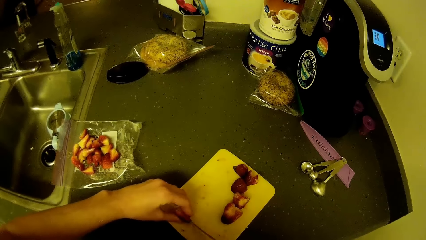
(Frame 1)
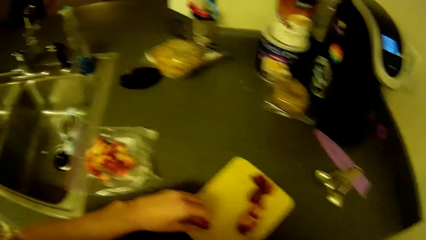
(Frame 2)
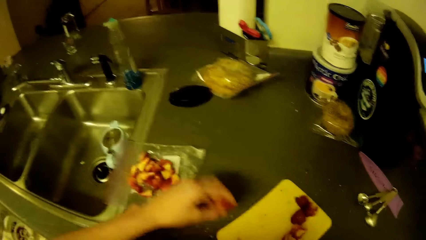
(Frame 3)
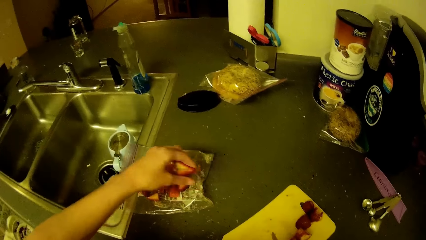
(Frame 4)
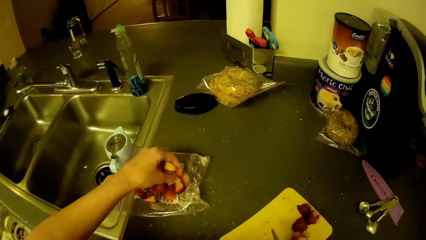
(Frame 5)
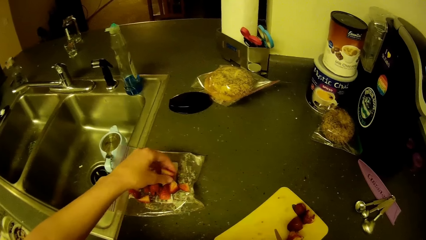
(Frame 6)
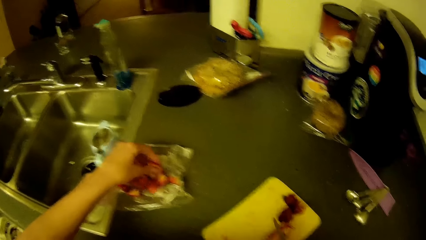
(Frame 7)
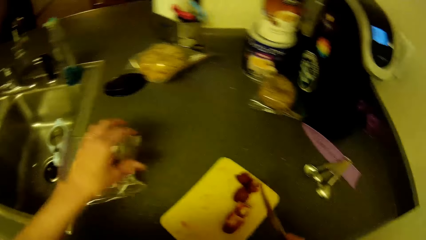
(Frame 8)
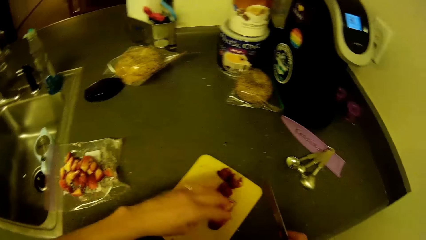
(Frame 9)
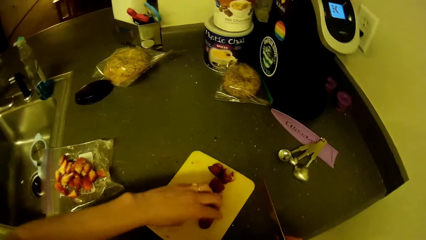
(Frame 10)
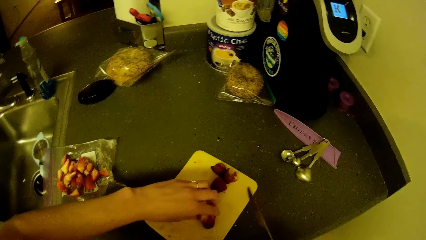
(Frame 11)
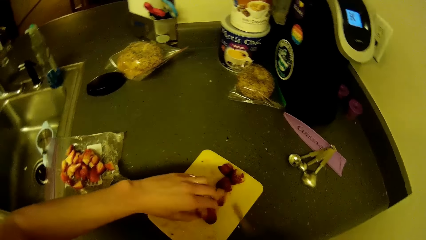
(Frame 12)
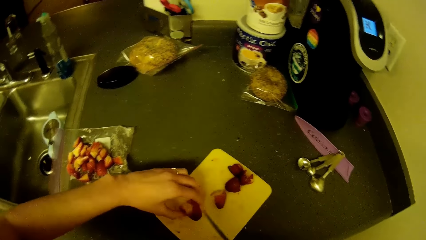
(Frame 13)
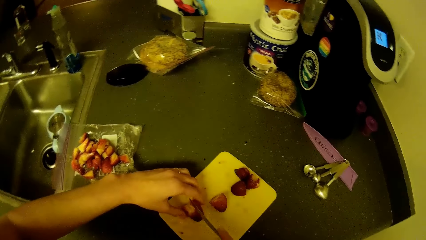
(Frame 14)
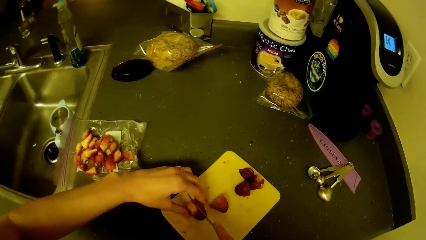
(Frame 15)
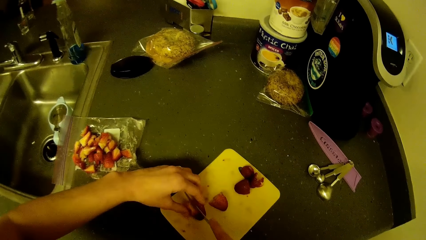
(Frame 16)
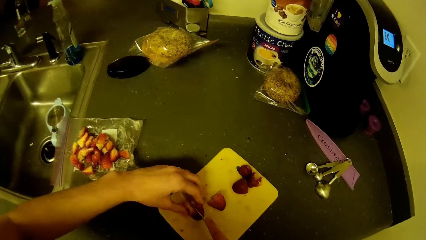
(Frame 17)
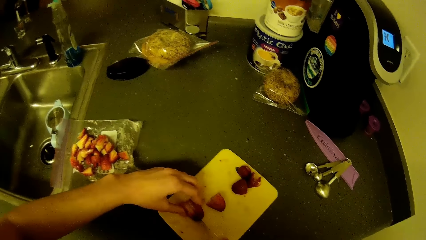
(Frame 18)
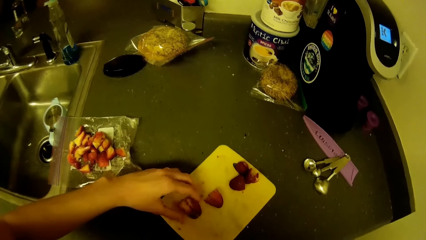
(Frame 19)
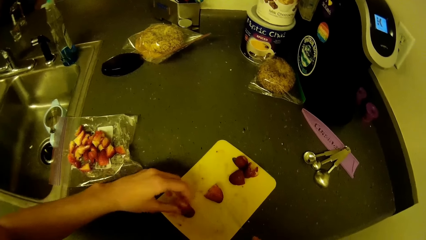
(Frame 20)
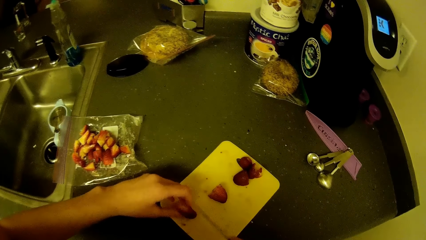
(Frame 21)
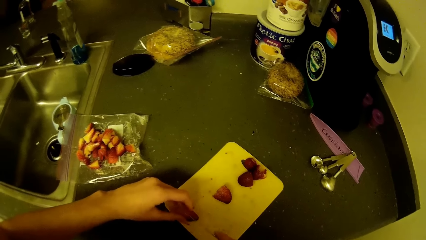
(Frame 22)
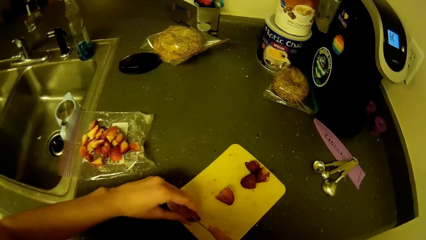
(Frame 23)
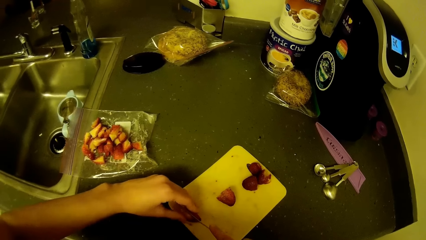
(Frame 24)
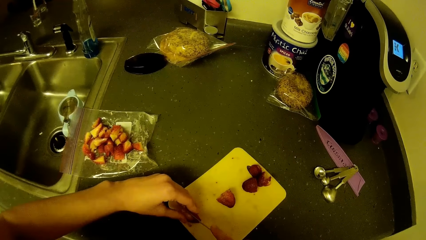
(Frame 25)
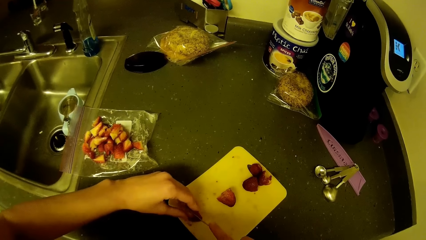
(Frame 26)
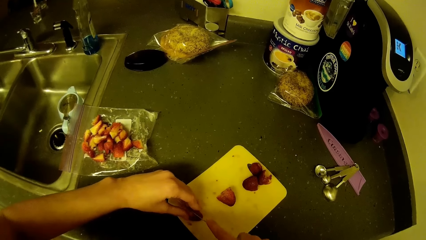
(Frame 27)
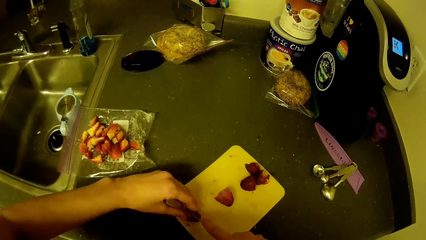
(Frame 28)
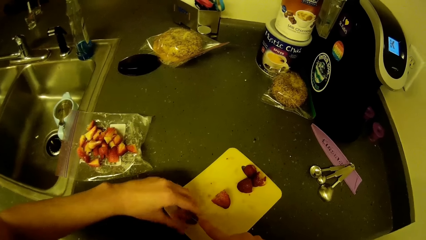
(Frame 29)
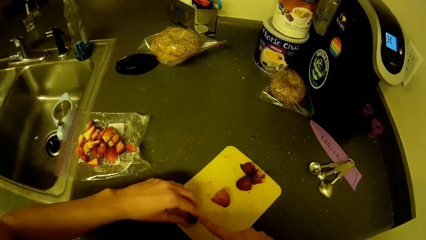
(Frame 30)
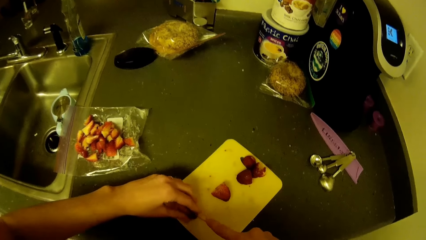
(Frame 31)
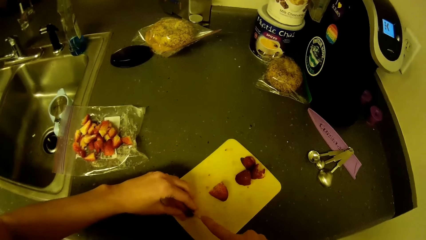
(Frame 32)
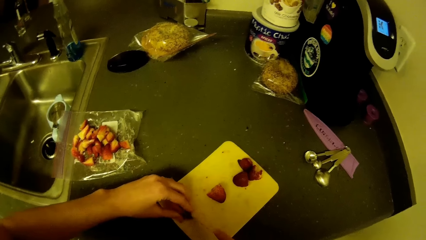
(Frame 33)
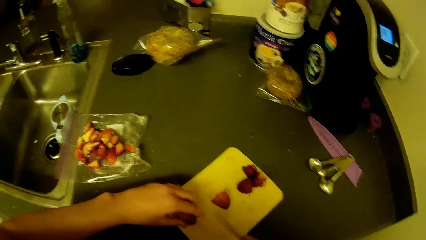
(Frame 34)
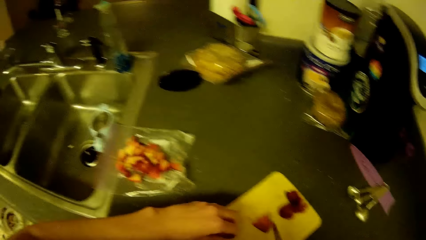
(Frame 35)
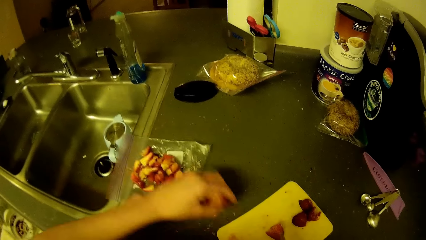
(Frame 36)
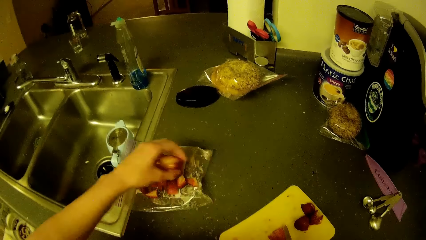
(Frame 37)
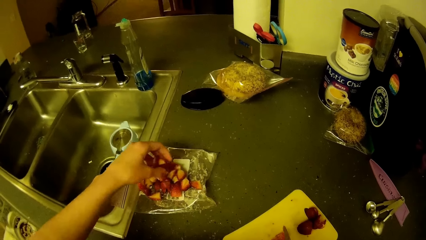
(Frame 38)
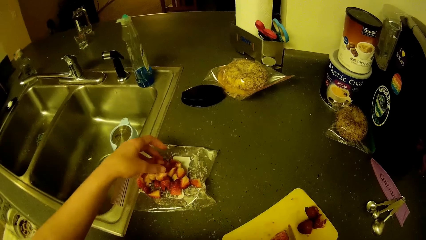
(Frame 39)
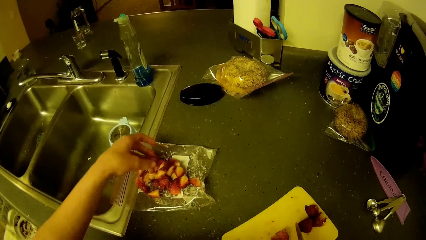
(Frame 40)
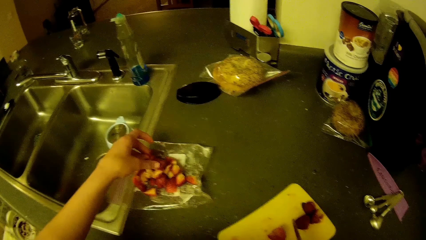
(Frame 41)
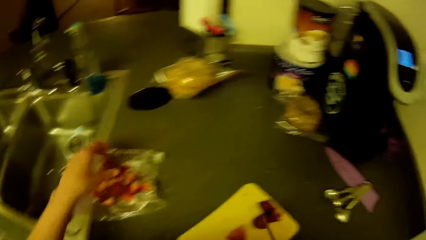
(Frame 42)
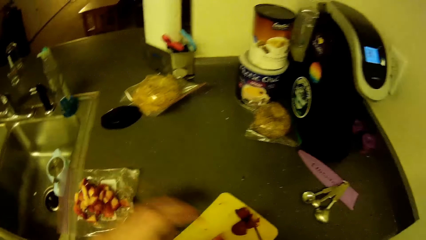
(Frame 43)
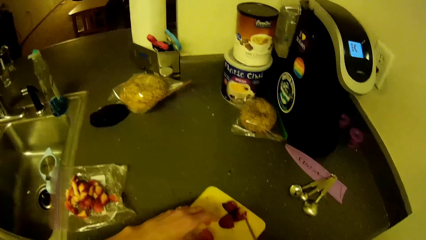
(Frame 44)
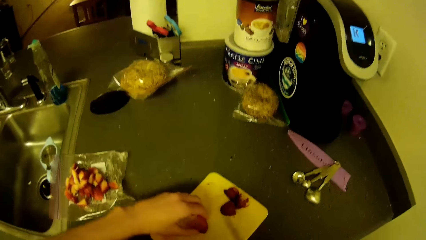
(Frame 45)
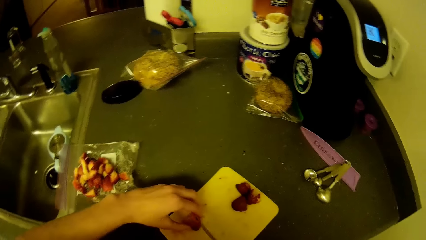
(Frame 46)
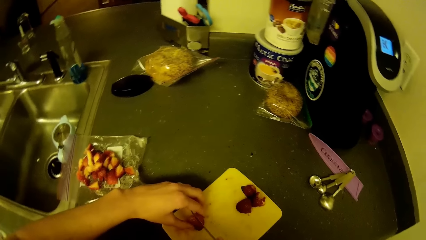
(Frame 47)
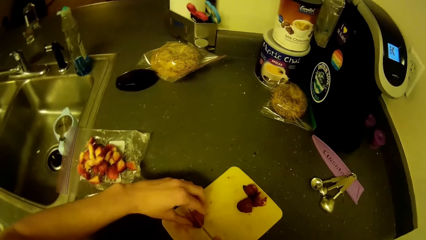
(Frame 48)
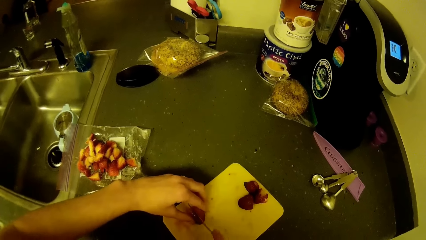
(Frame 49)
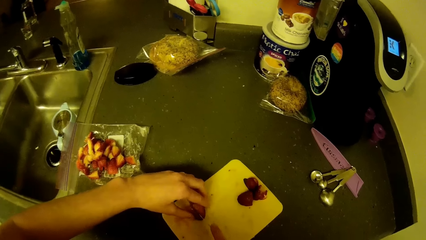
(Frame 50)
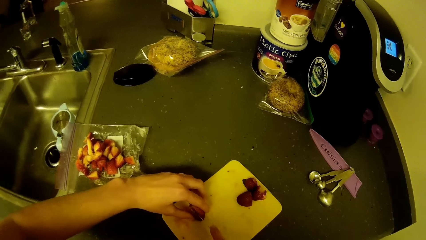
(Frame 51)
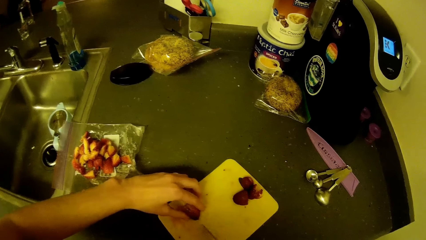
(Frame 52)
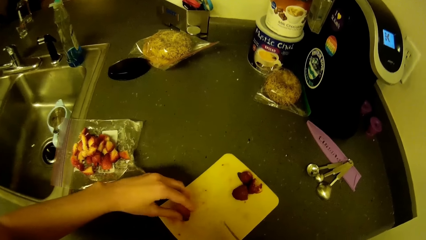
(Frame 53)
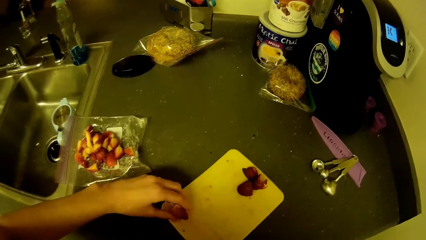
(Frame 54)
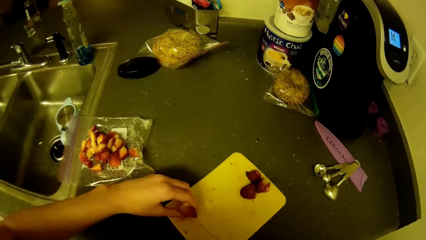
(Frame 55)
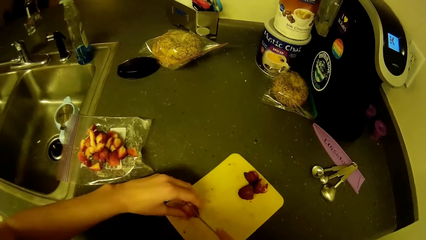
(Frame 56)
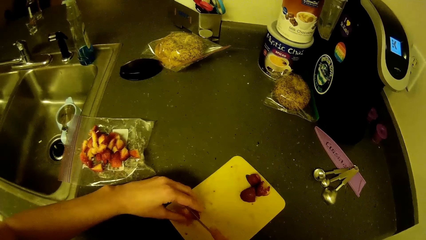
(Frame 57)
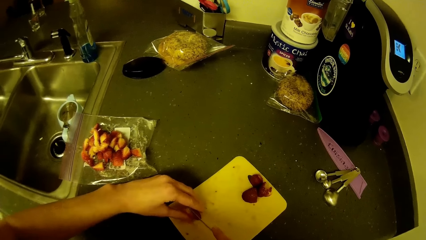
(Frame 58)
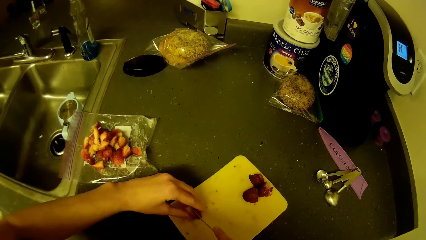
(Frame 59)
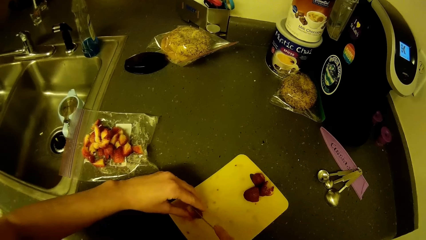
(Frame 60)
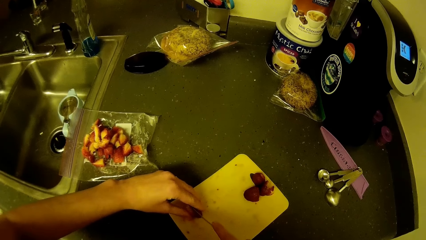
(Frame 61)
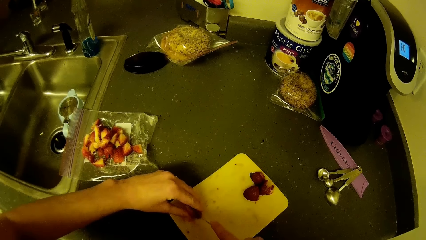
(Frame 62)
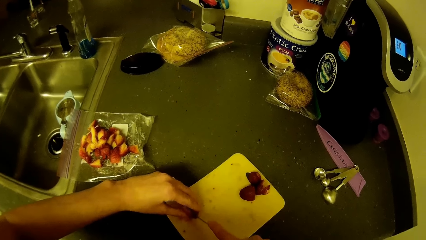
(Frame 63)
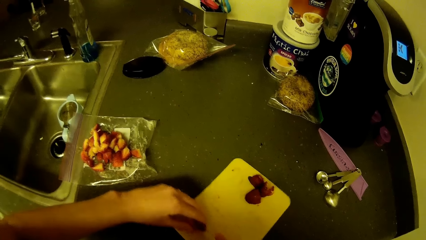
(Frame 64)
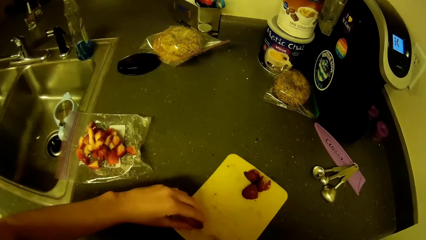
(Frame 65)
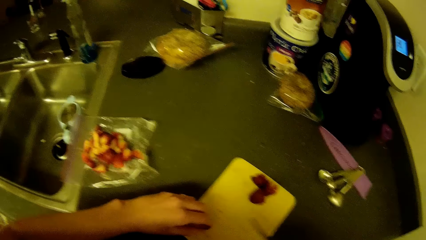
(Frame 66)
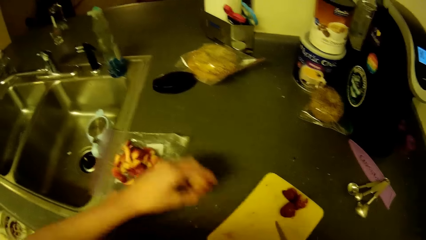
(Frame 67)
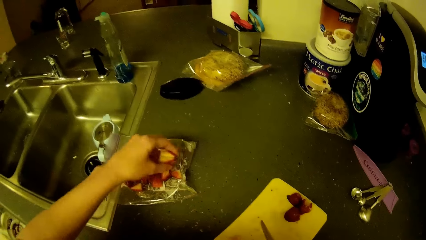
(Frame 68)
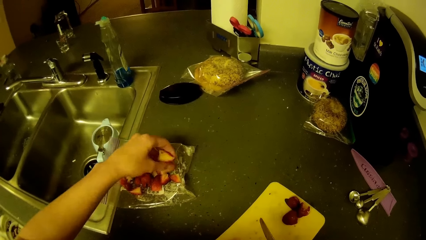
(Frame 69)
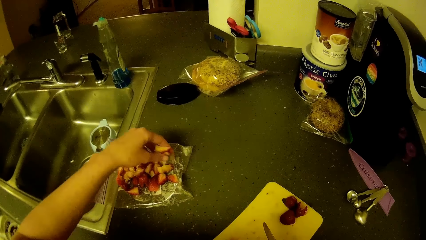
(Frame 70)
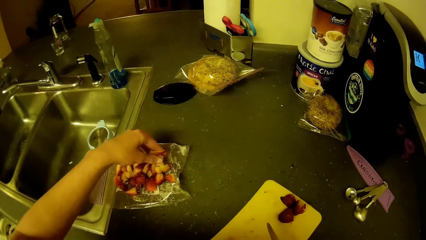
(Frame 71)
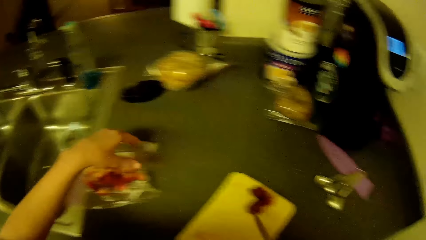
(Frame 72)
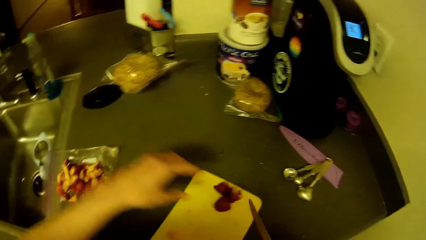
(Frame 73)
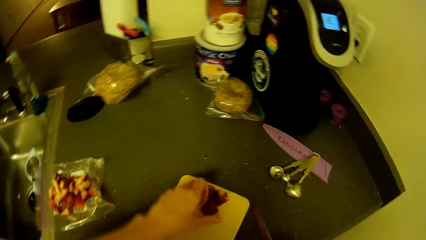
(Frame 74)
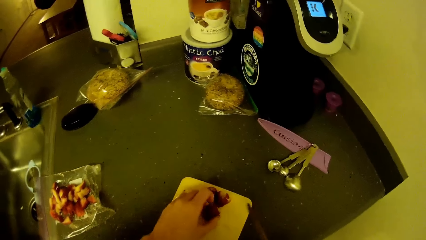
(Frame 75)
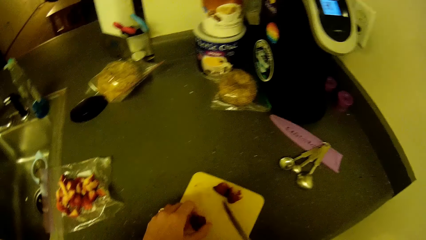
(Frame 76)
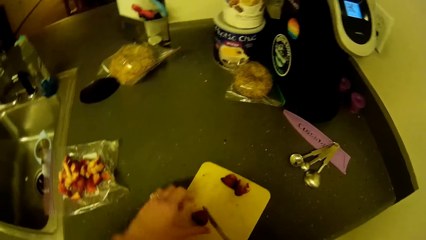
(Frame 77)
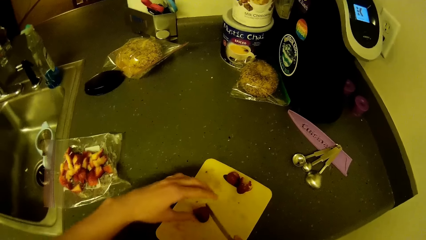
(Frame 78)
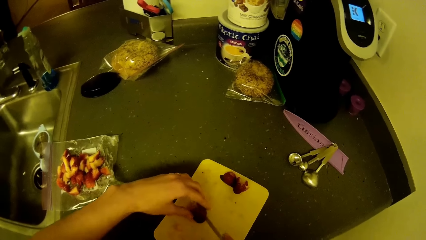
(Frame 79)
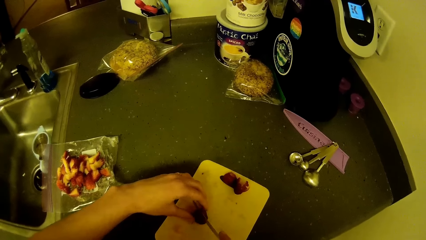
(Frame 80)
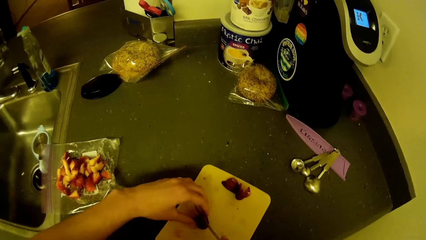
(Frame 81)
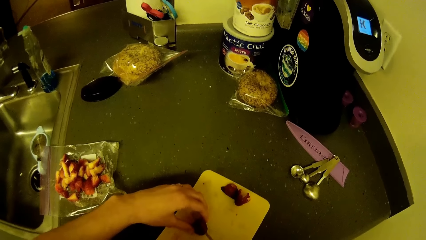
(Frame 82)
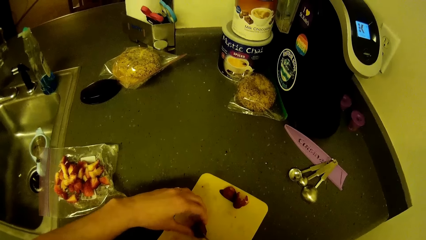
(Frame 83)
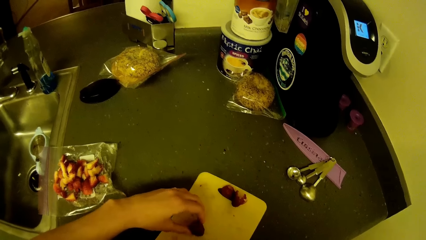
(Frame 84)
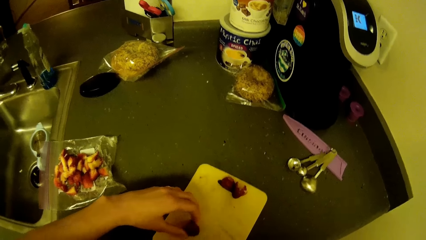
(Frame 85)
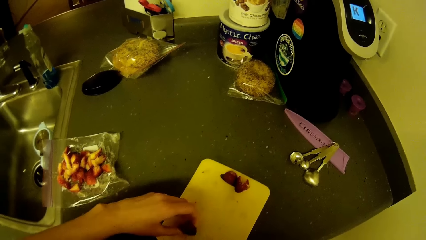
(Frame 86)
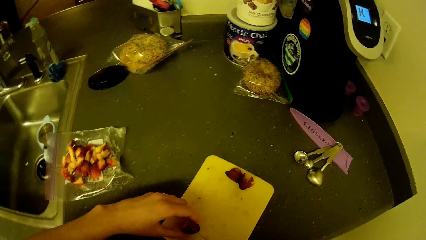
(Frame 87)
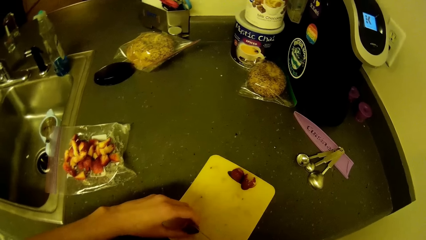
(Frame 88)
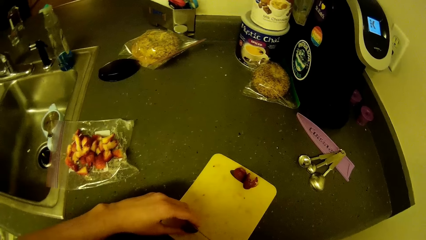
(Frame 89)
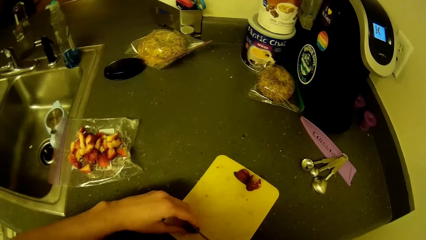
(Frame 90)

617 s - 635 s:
The camera wearer drops the slices of berry or strawberry on the plastic zip bag with her left hand. She selects a piece of berry from the cutting board with her left hand. She moves the strawberry. She slices the berry on the cutting board with the knife in her right hand. She drops the slices of berry on the plastic zip bag with her left hand. She selects a piece of berry from the cutting board with her left hand. She slices the berry on the cutting board with the knife in her right hand. She moves the strawberry. She drops the slices of berry on the plastic zip bag with her left hand. She selects a piece of berry from the cutting board with her left hand. She moves the strawberry. She slices the berry on the cutting board with the knife in her right hand.
